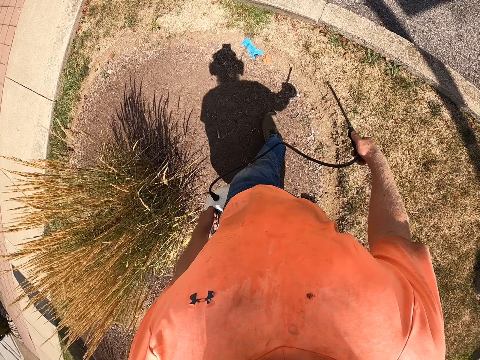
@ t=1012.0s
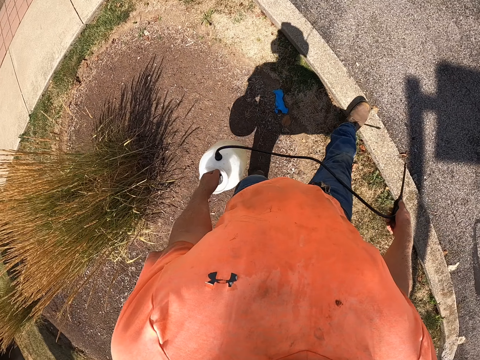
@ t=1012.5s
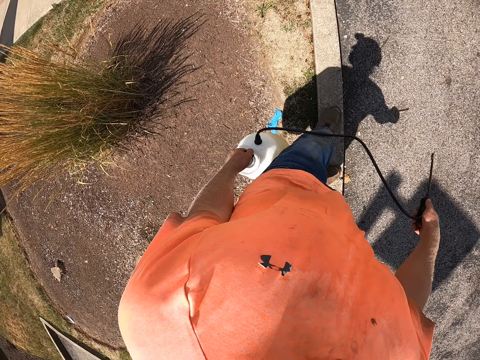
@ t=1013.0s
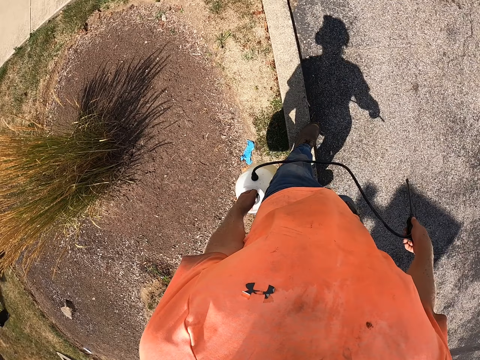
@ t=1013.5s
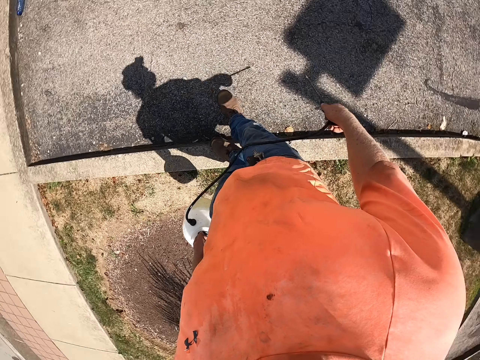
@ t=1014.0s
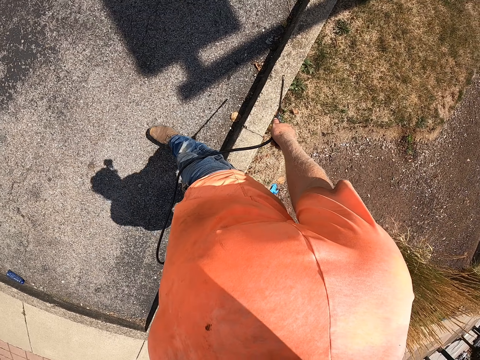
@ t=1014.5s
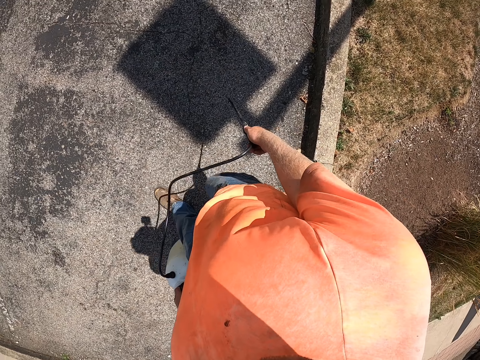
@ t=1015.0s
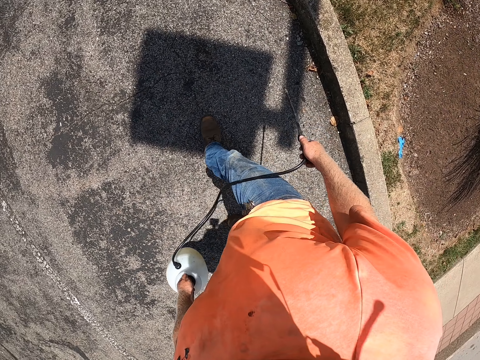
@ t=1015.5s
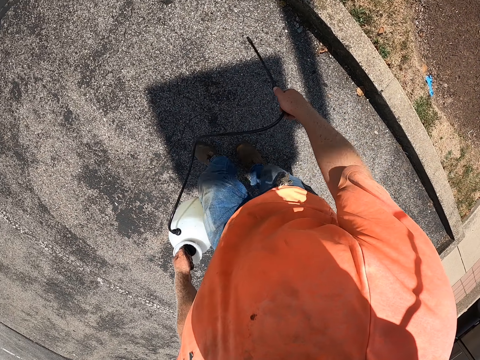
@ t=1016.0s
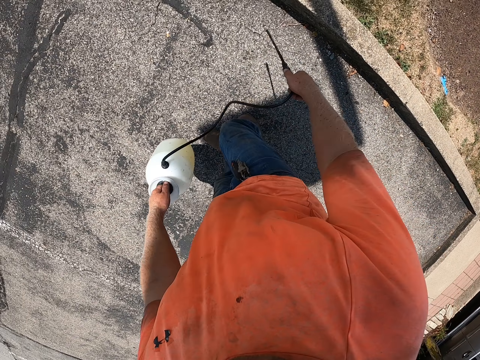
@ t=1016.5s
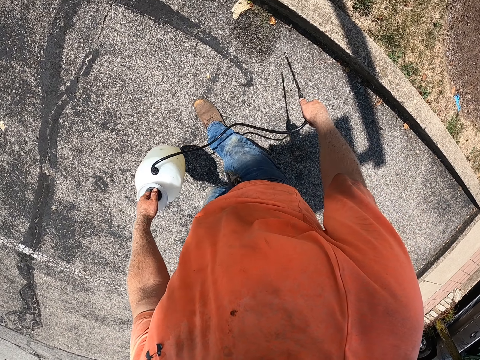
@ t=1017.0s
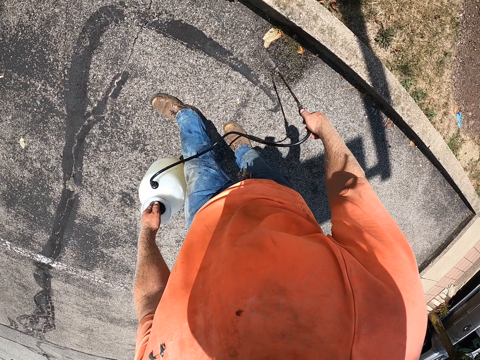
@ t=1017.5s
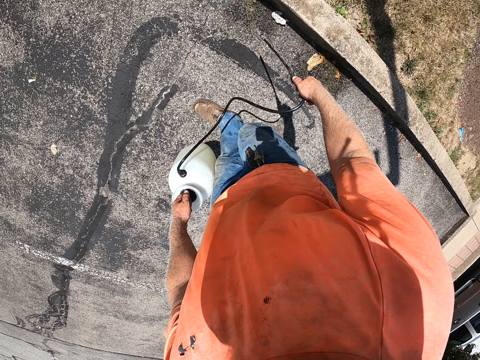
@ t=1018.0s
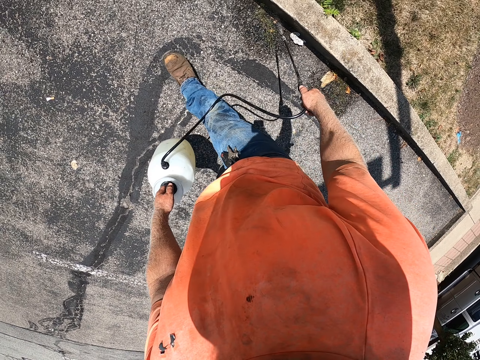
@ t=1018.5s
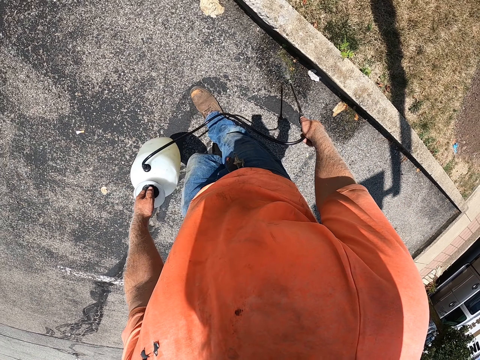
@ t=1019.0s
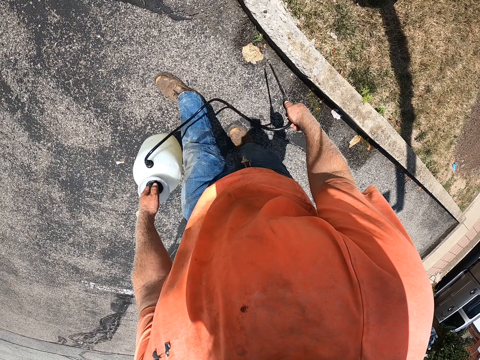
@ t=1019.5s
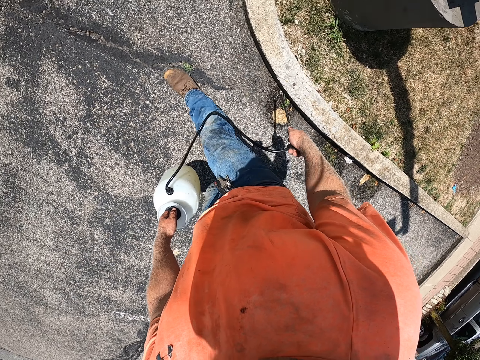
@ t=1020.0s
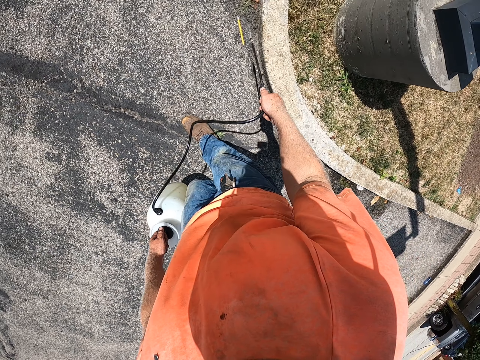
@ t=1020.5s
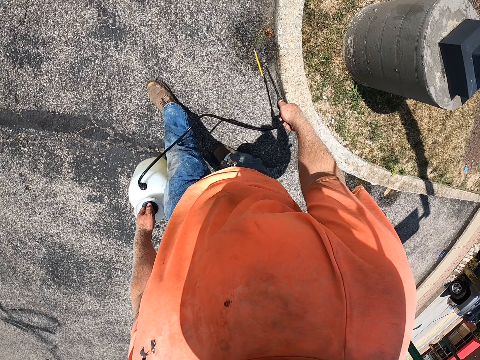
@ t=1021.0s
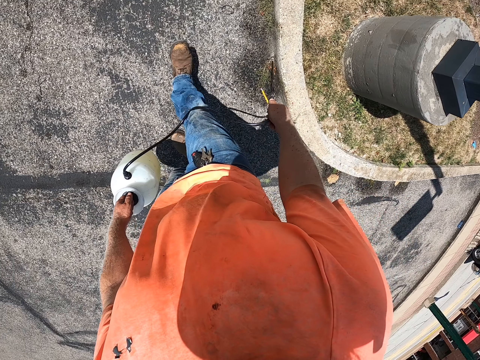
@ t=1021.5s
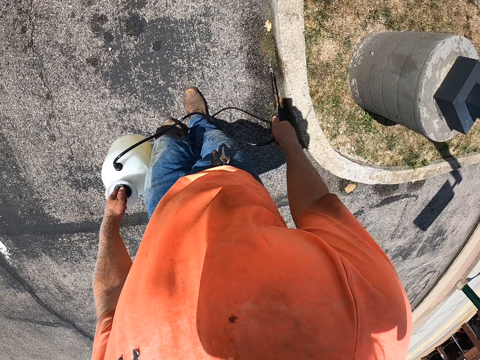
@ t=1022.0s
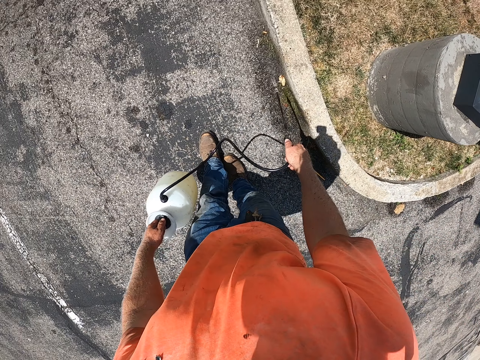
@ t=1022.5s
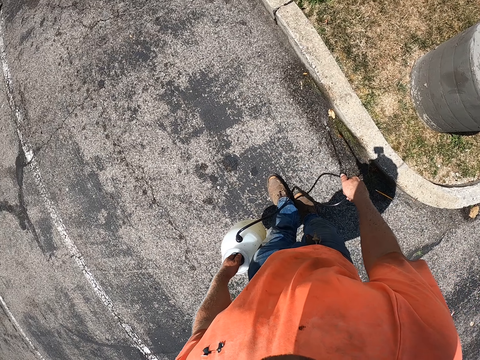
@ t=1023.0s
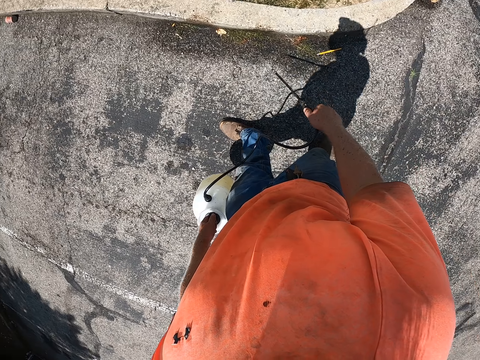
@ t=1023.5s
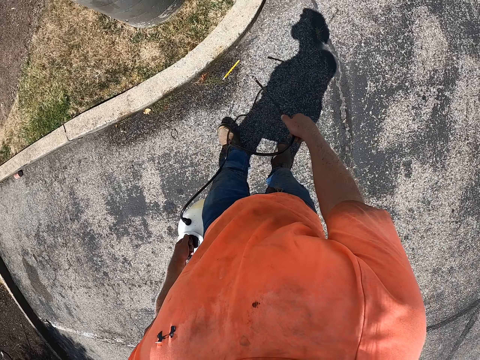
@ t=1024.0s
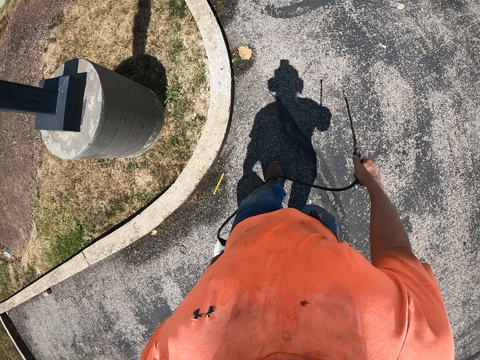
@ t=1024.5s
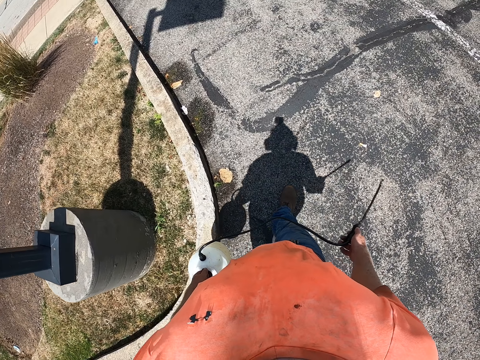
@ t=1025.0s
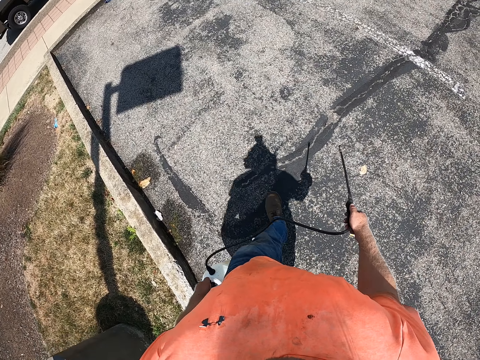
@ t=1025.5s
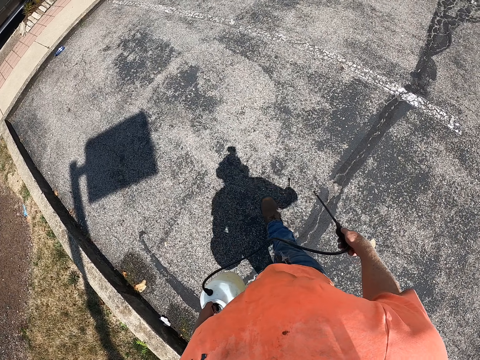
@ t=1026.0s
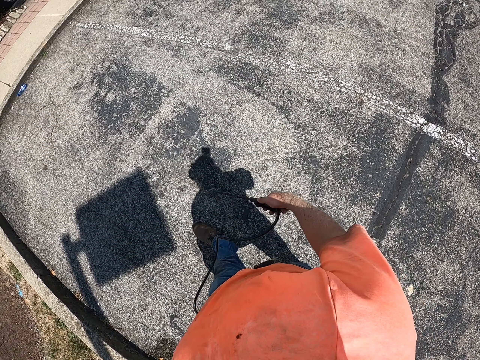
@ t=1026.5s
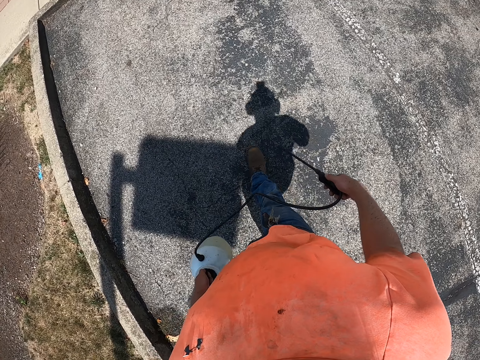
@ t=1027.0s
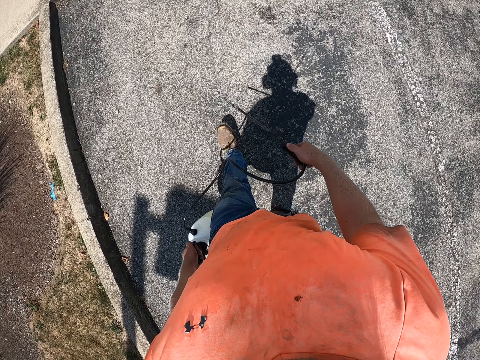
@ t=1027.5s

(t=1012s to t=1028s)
The camera wearer walks. They spray the ground with the pressure sprayer in both hands. They stop spraying. They walk.

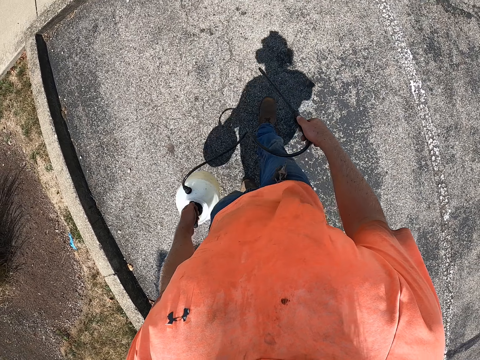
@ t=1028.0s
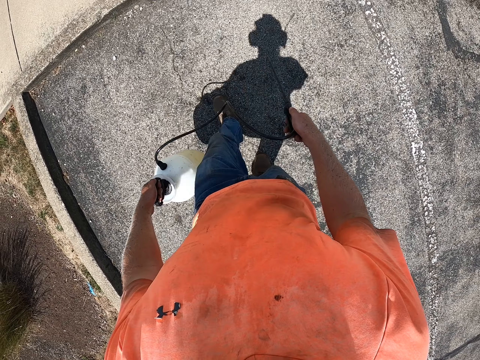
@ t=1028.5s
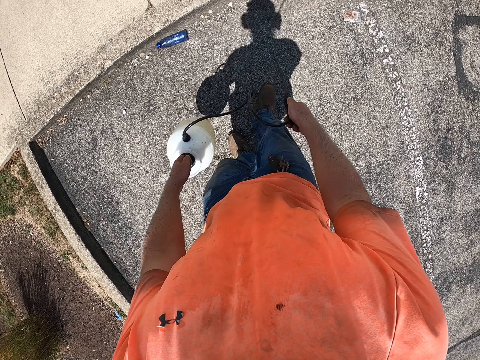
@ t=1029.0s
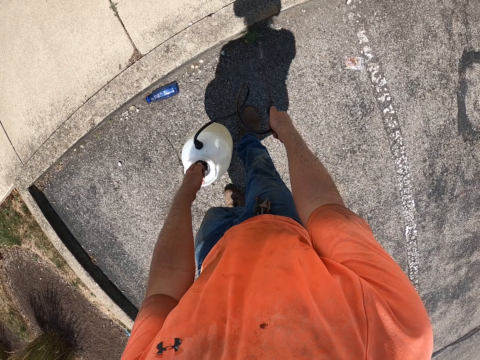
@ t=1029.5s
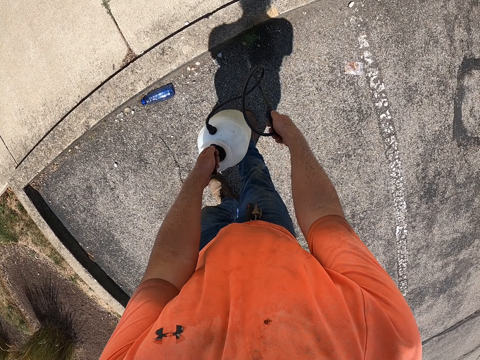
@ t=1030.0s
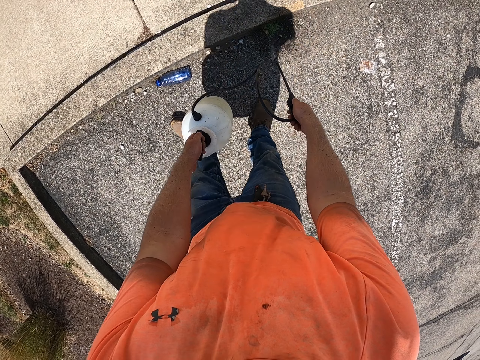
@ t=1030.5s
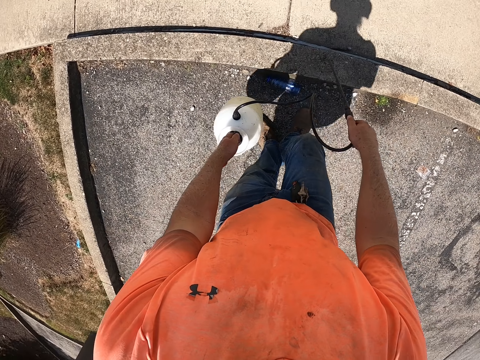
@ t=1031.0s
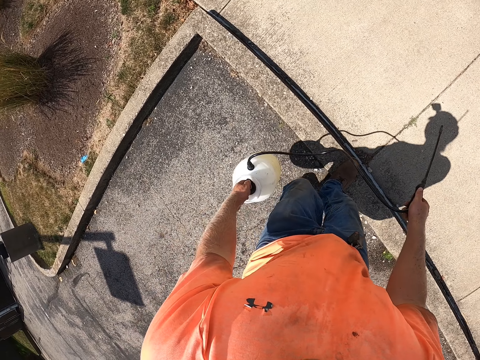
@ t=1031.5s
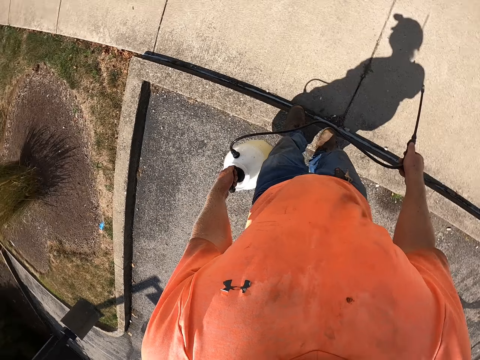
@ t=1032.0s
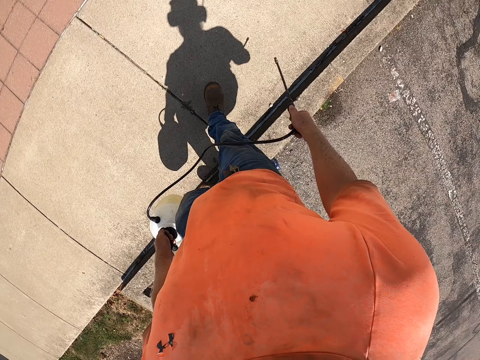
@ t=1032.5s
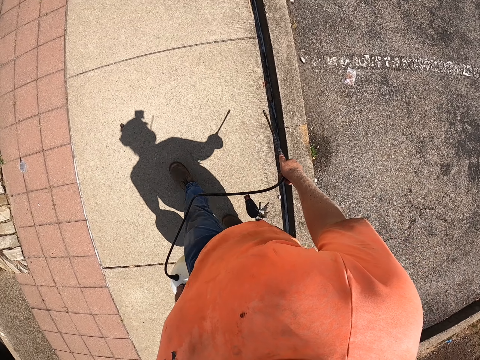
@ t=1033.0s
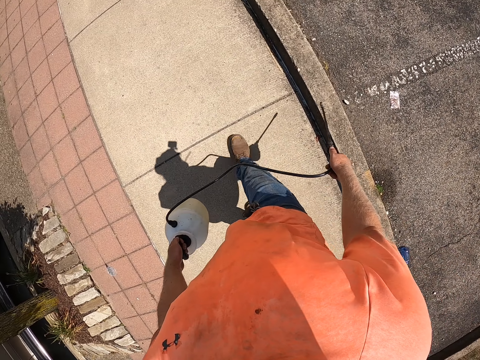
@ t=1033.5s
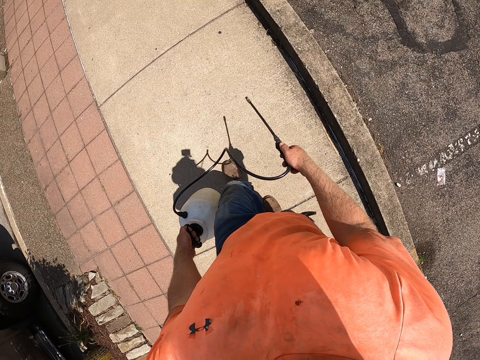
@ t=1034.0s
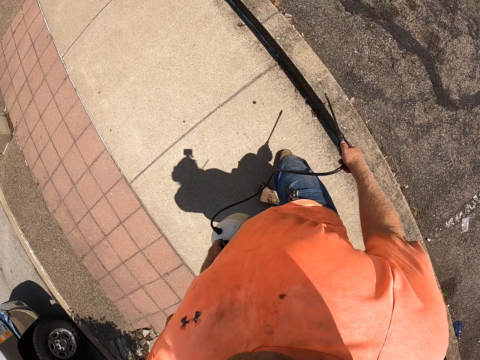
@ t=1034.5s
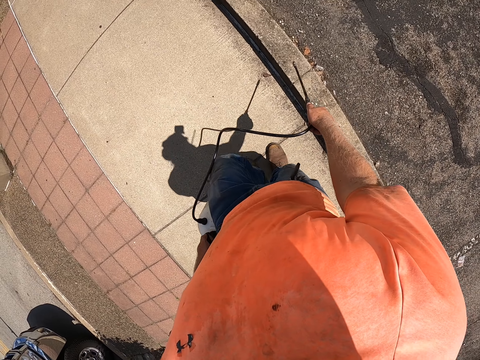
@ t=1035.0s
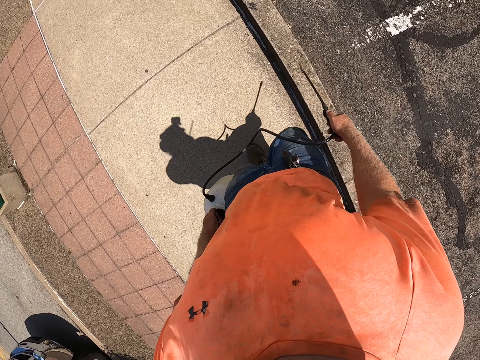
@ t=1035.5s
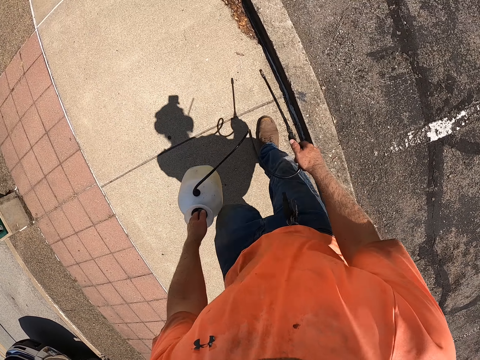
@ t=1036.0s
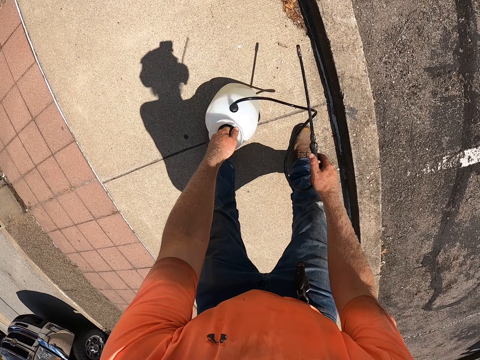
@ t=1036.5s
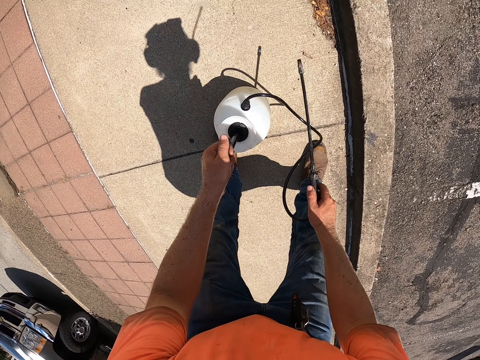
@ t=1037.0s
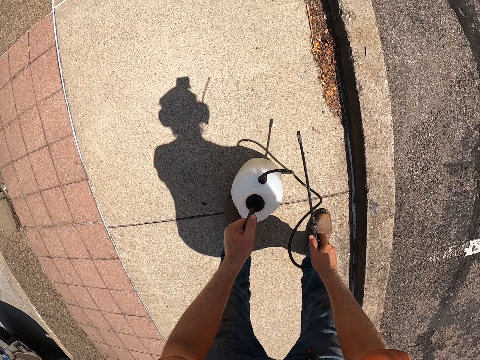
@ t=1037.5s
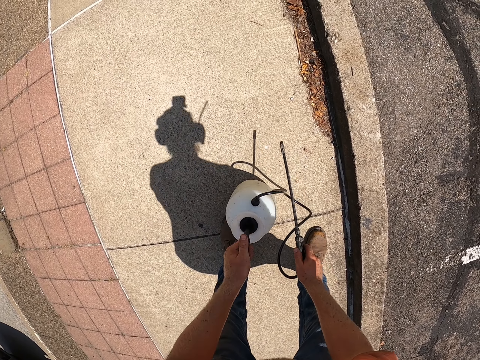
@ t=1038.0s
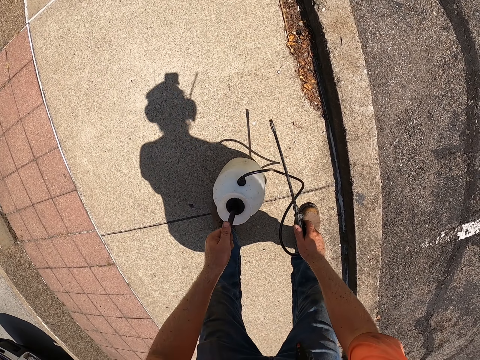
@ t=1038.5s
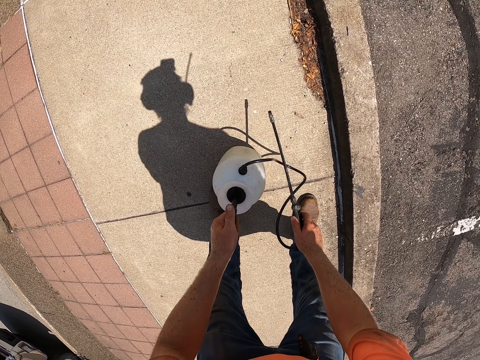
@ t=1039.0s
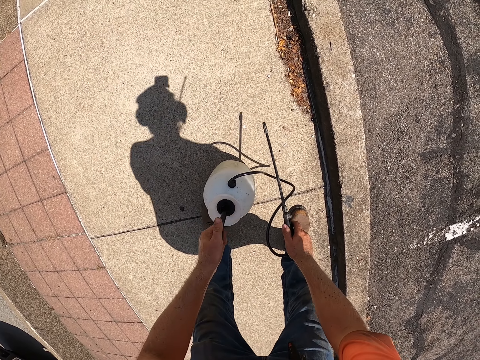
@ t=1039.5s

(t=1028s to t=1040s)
The camera wearer sprays the ground. He stops spraying and walks. He places the pressure sprayer on the ground with his left hand. He pumps the pressure sprayer on the ground with his left hand.
